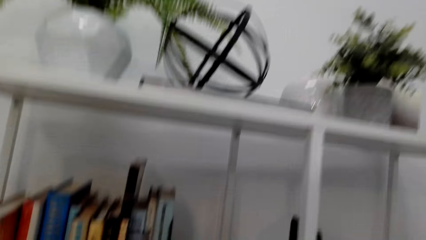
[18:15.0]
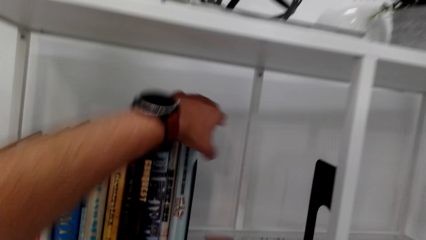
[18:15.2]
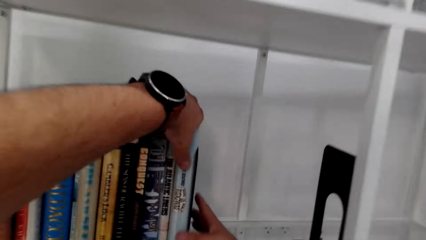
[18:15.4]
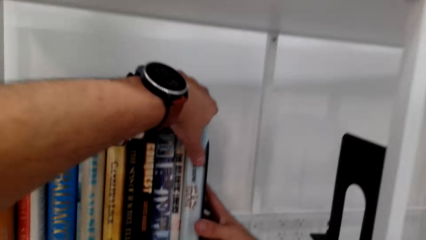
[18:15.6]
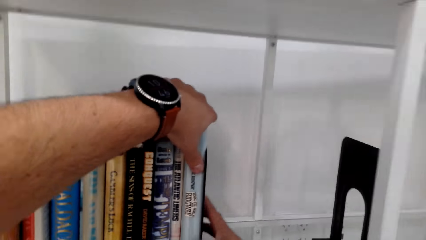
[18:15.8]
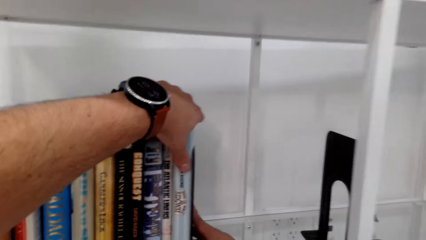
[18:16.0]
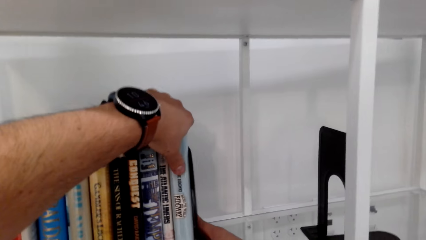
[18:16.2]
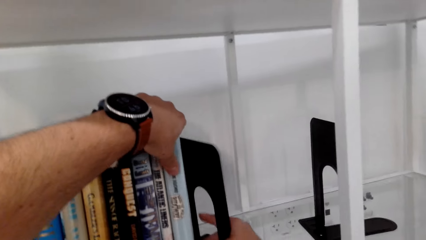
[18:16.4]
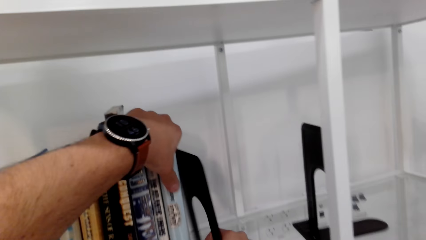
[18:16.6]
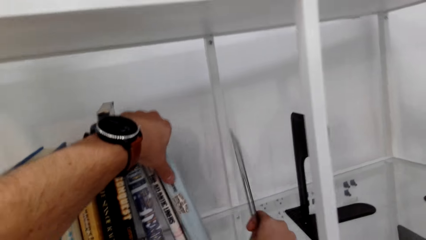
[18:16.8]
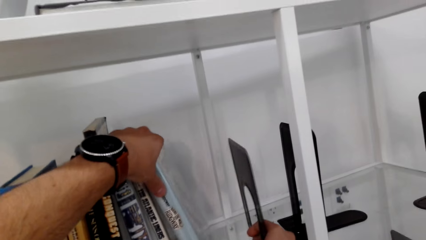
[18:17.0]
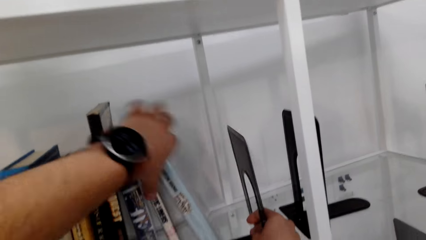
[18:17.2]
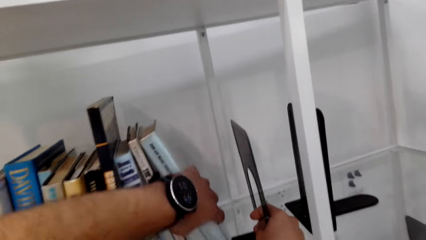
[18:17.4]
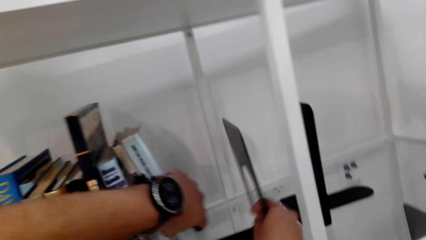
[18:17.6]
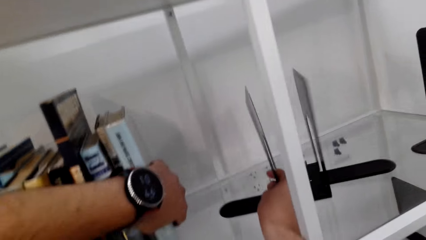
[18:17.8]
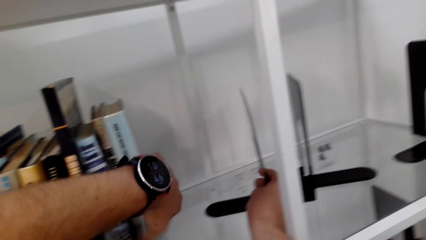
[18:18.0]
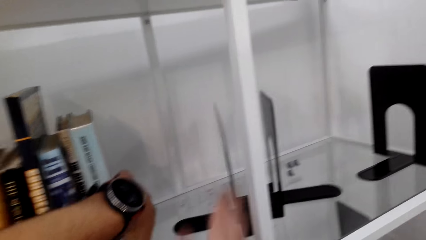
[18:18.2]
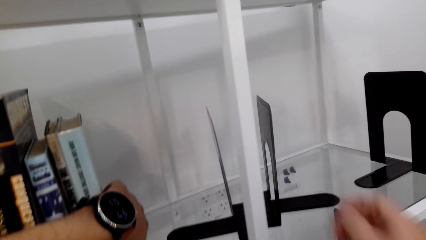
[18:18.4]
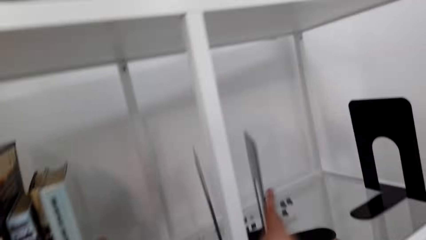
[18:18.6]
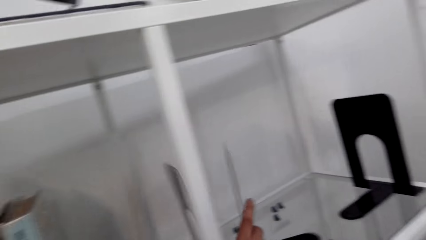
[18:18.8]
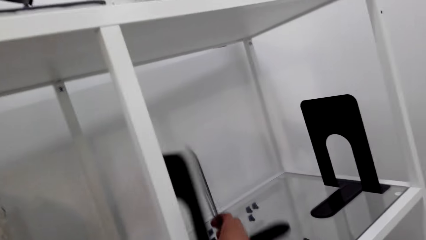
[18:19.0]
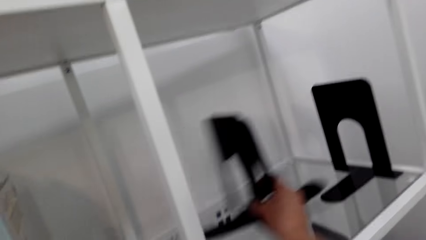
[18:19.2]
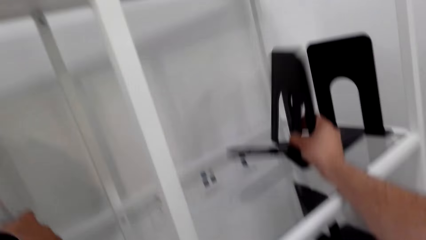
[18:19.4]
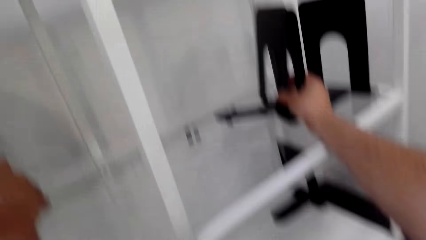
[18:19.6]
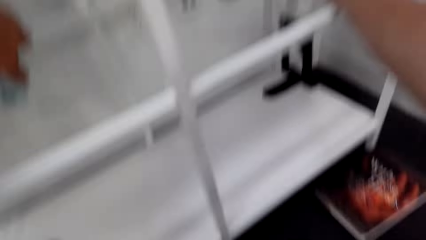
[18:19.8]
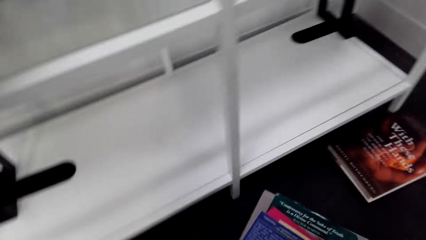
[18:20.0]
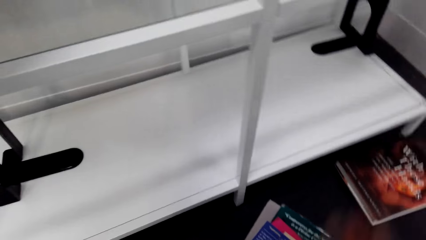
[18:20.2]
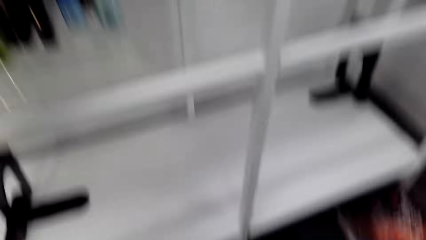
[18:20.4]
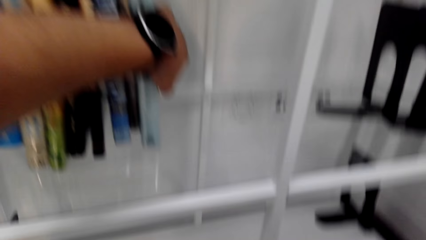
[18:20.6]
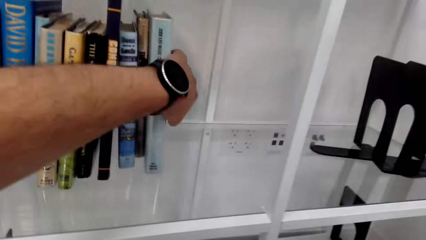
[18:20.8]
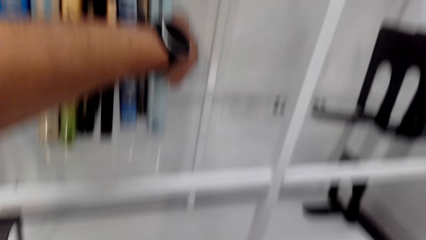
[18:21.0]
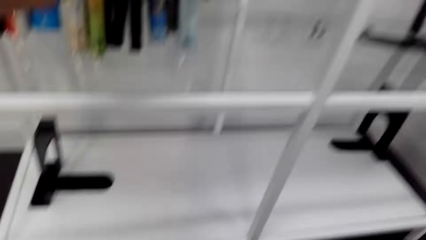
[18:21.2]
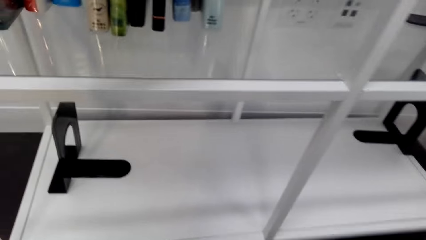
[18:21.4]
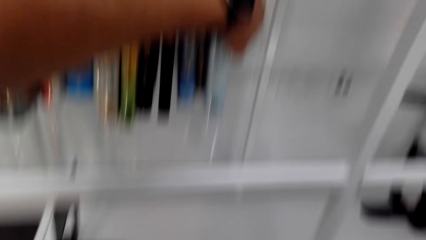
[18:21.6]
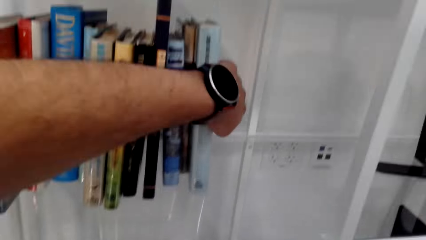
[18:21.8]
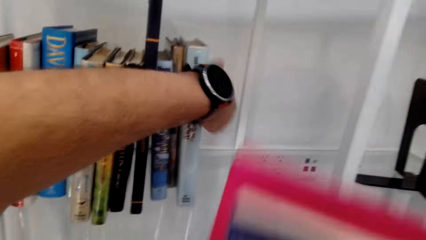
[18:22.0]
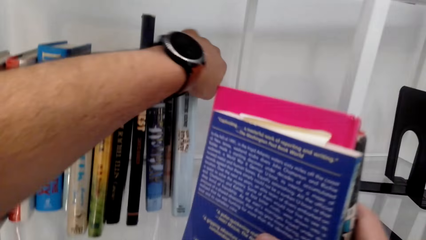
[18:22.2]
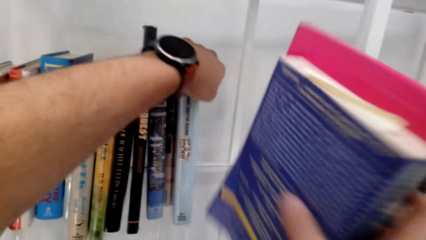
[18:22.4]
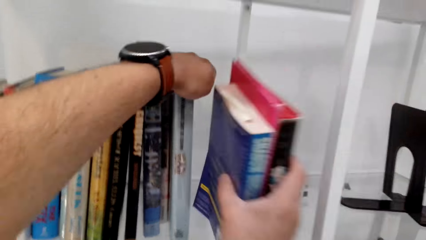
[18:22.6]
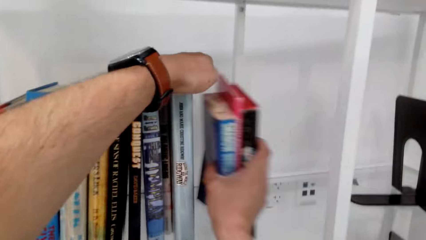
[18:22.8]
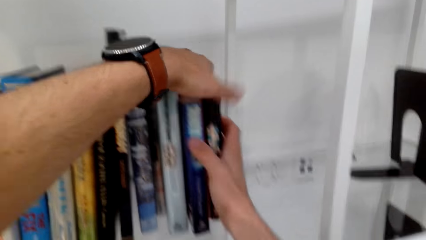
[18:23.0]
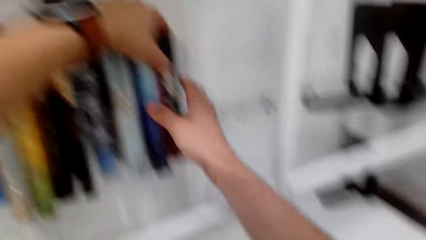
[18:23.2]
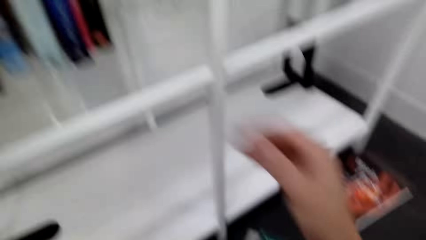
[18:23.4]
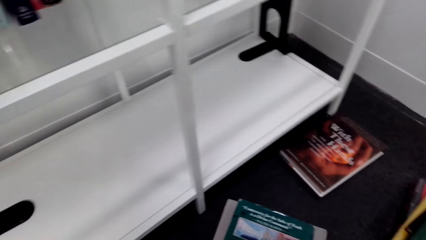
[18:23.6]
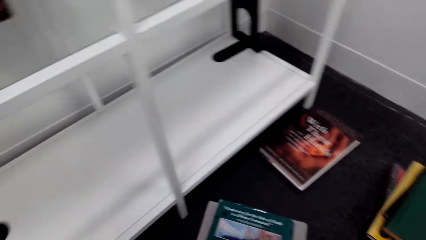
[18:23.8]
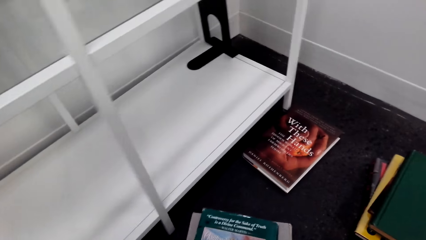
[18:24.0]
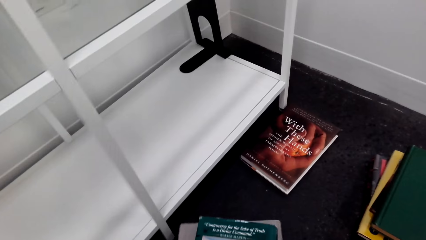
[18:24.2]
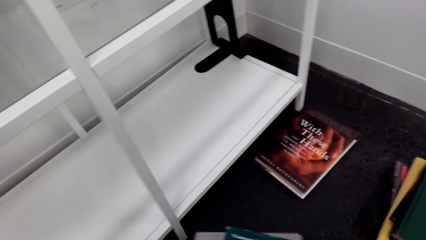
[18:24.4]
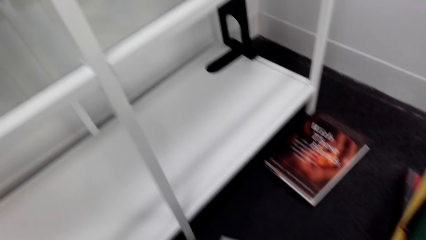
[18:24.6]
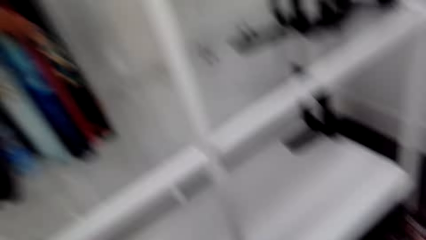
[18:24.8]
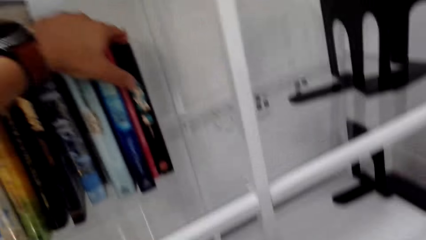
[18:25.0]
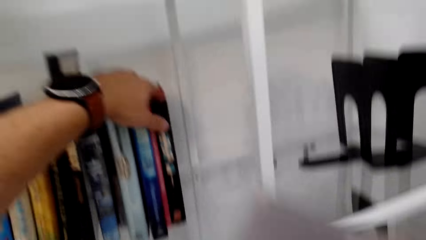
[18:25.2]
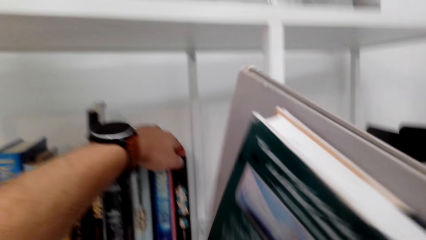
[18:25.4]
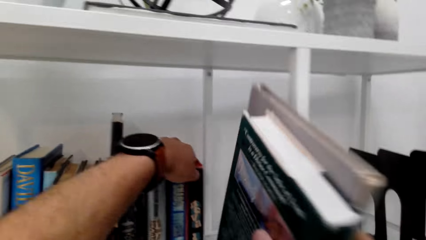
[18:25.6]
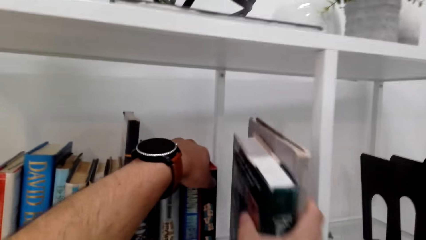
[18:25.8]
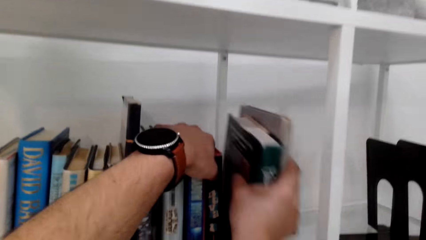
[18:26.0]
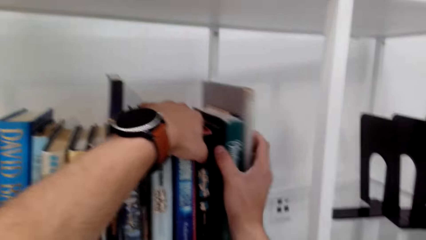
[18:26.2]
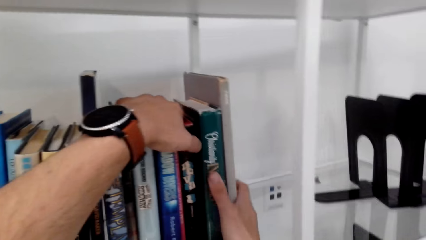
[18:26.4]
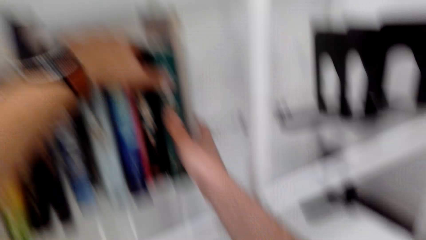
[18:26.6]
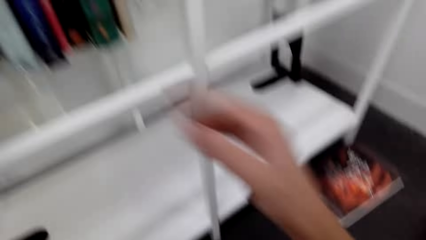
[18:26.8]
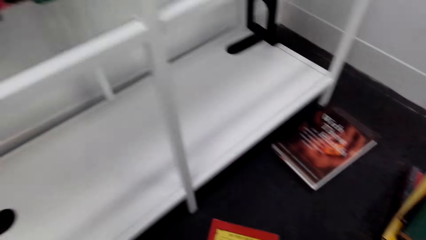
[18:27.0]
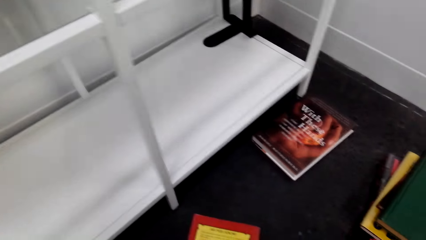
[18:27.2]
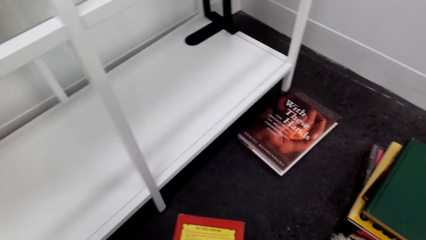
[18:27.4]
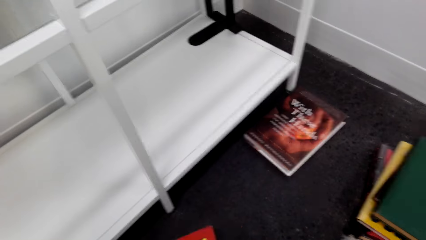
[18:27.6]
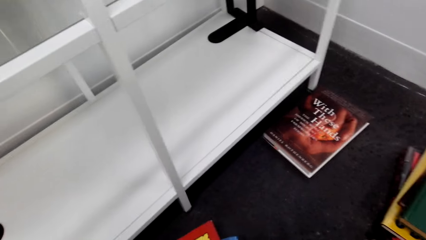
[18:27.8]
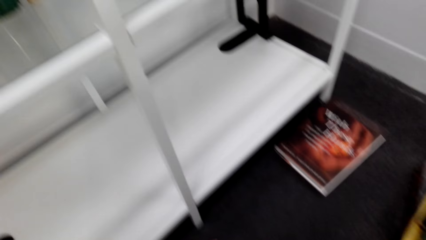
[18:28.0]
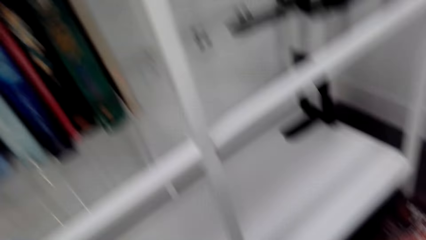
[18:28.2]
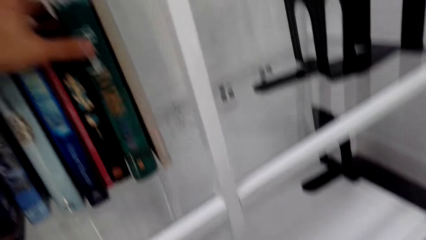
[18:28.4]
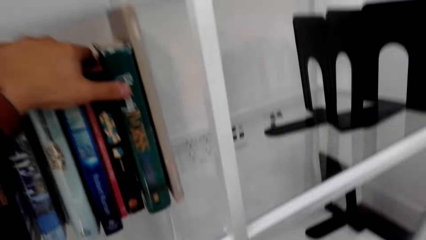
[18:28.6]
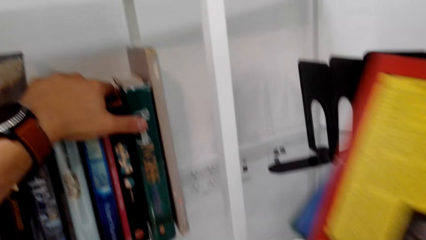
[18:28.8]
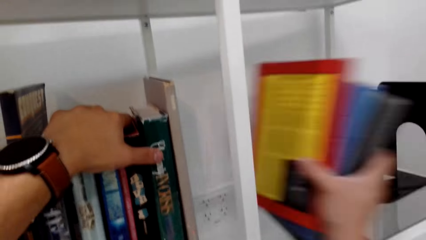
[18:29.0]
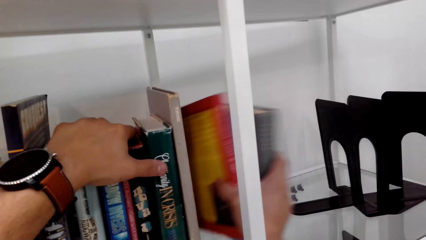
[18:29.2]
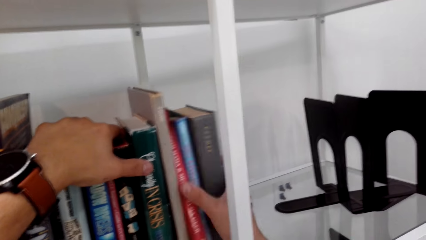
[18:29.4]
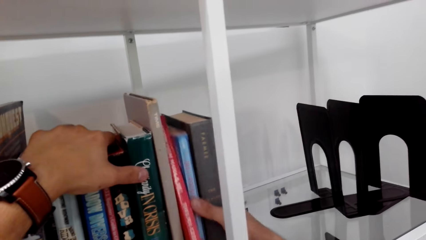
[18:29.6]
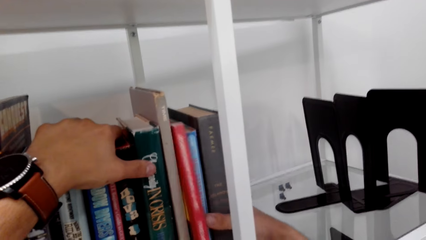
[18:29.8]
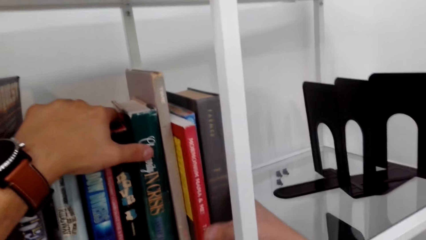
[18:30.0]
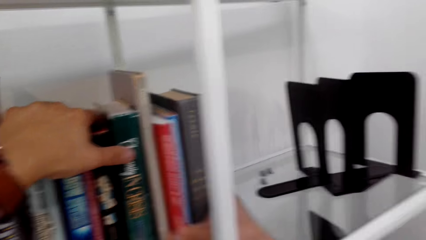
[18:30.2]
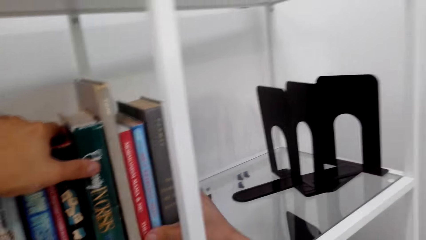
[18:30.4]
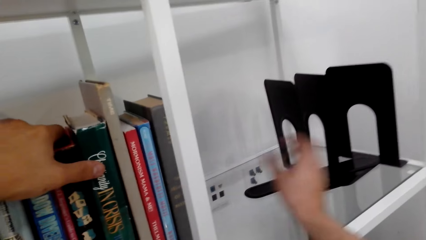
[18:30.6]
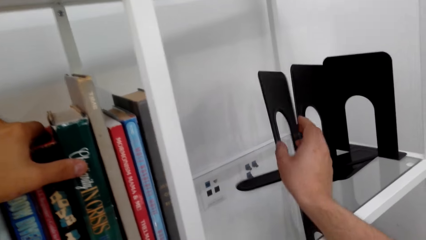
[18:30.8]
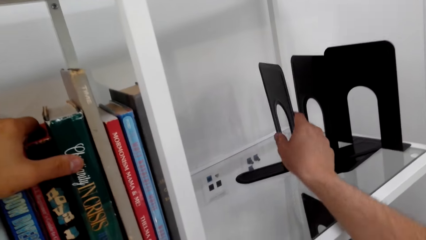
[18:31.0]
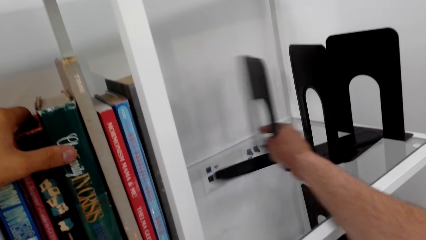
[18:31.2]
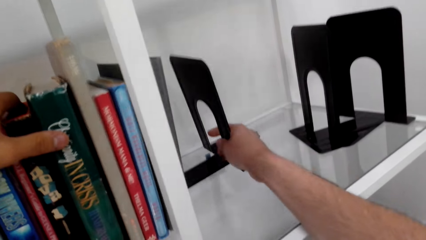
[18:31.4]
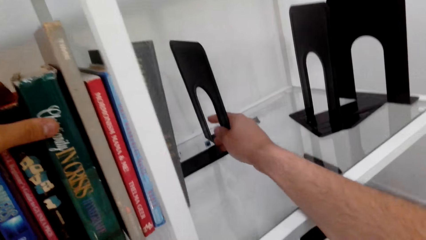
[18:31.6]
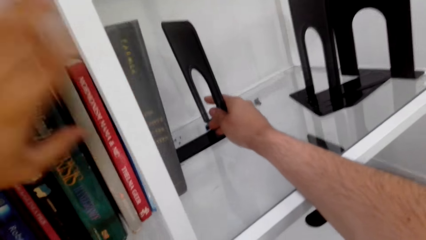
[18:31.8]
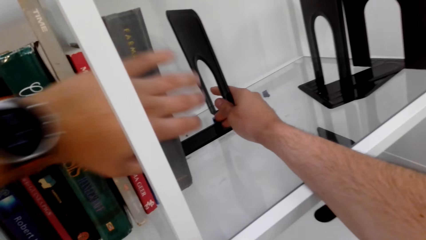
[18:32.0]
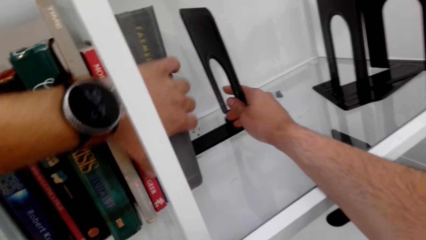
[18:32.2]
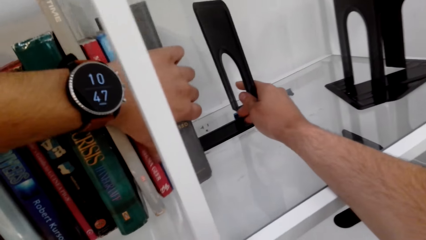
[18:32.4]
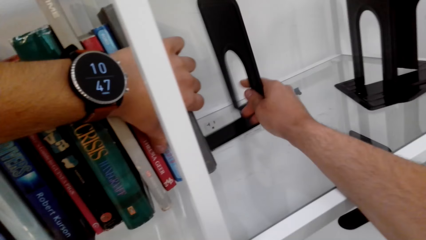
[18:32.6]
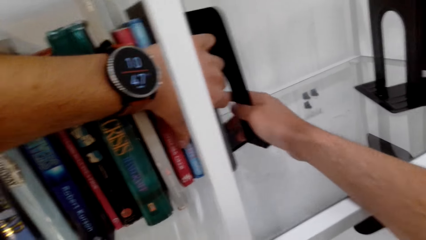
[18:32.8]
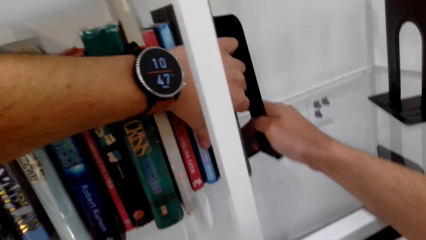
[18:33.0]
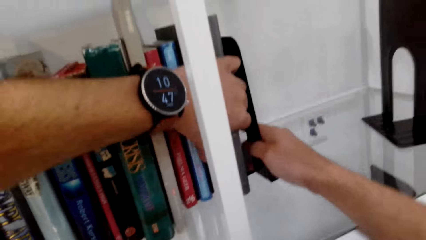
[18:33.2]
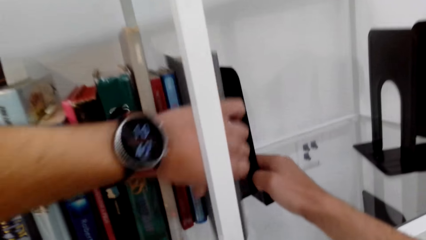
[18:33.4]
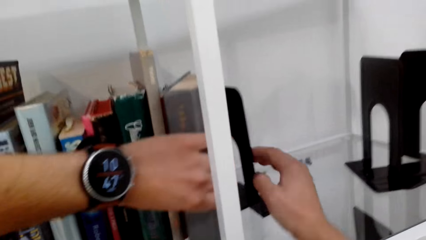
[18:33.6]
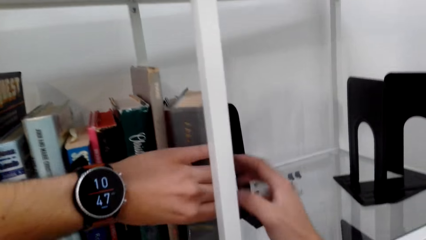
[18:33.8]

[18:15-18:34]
The camera wearer holds a bookend. They move bookends. They arrange the book on the shelf. They put books on the shelf. They pick books. They put the books on the shelf. They pick books. They put the books on the shelf. They pull a bookend.
